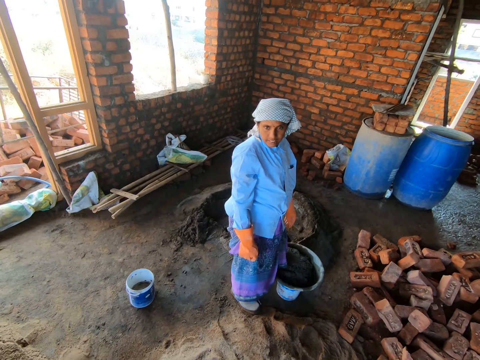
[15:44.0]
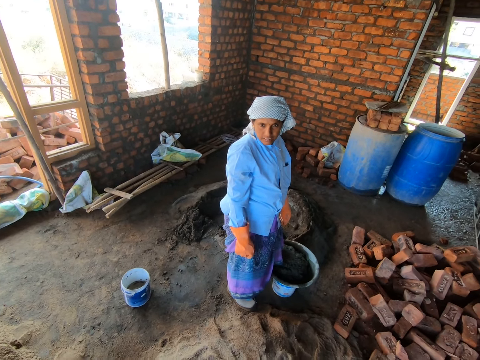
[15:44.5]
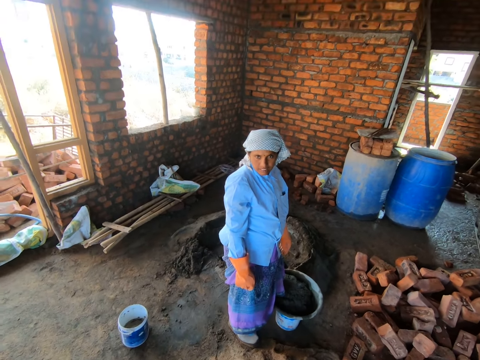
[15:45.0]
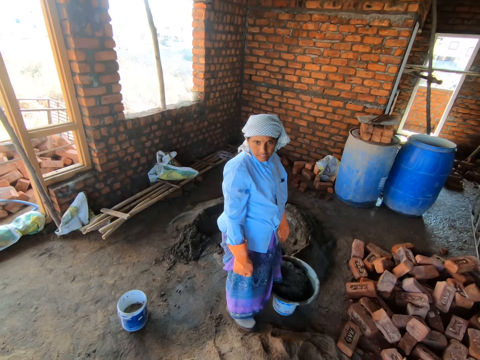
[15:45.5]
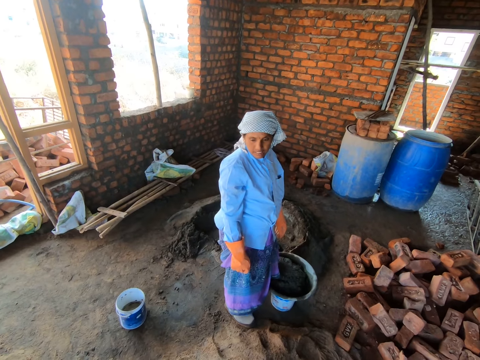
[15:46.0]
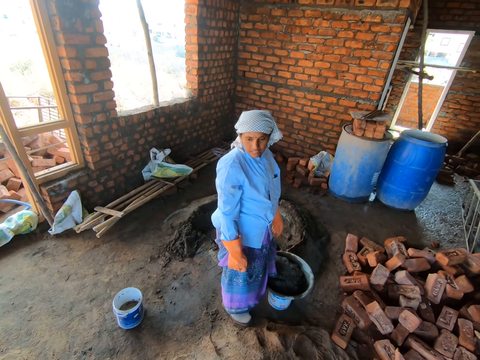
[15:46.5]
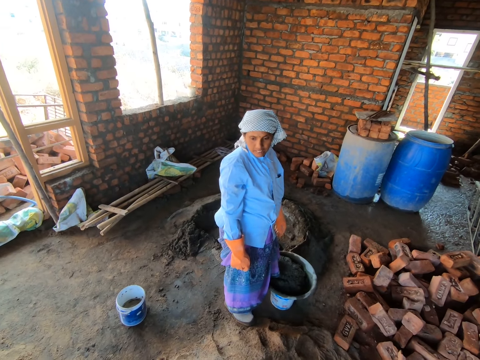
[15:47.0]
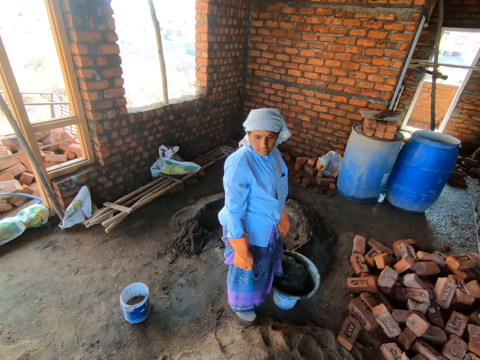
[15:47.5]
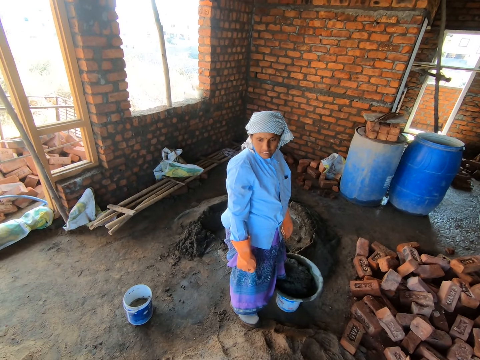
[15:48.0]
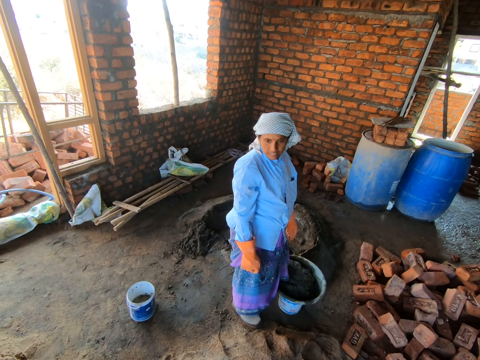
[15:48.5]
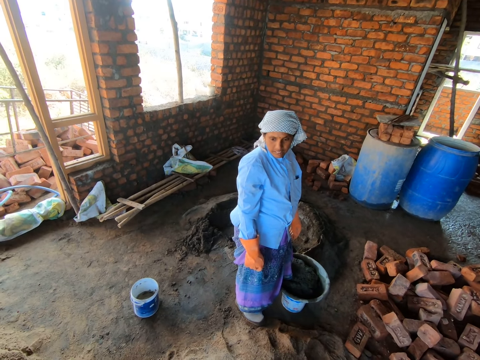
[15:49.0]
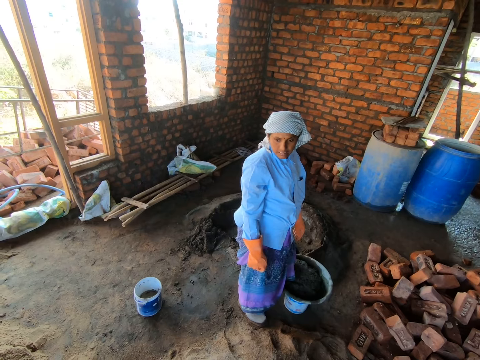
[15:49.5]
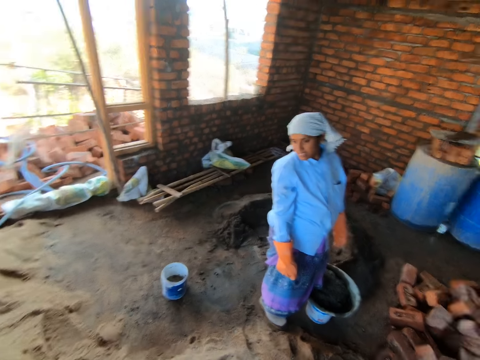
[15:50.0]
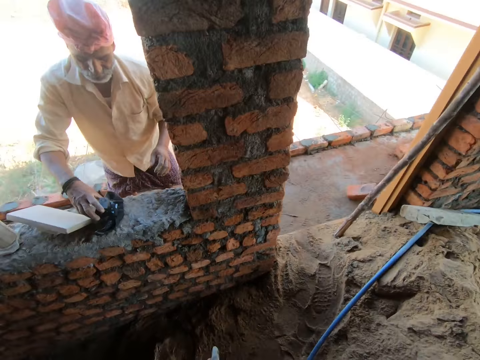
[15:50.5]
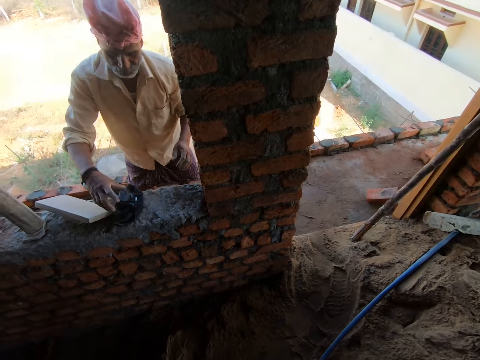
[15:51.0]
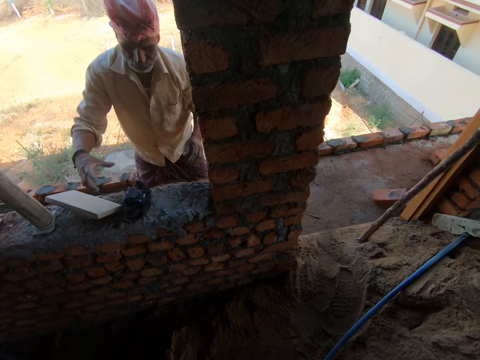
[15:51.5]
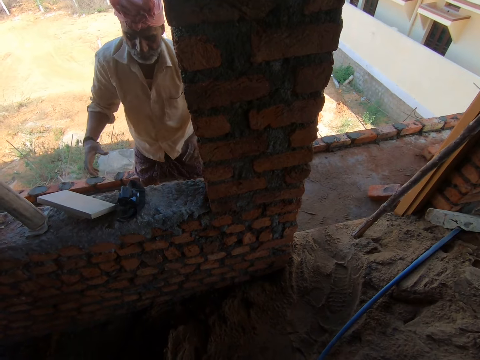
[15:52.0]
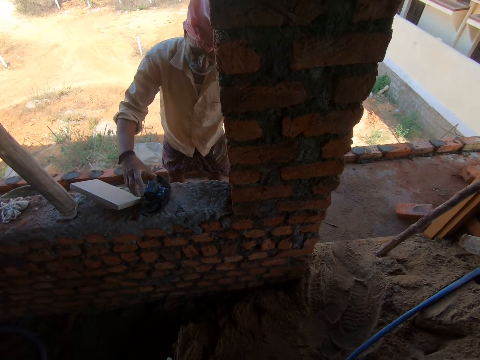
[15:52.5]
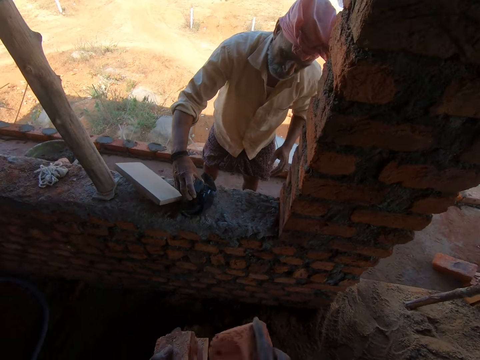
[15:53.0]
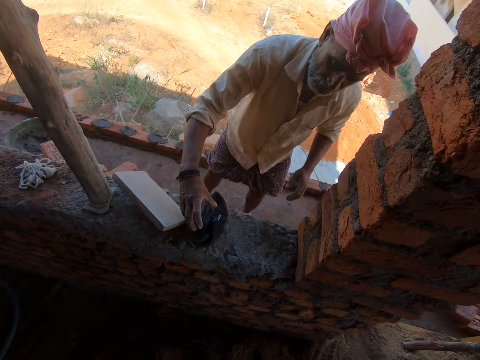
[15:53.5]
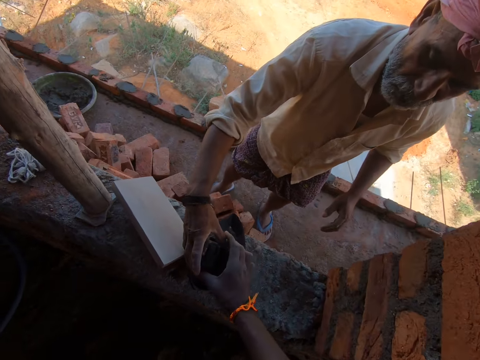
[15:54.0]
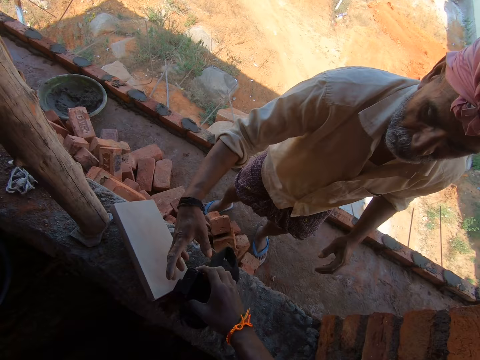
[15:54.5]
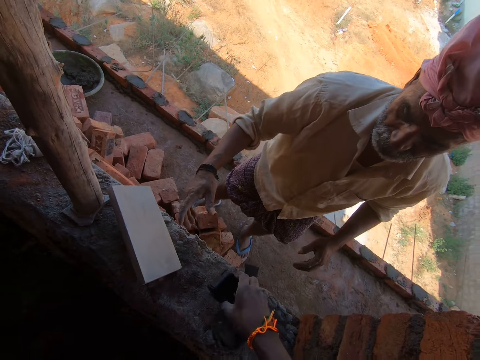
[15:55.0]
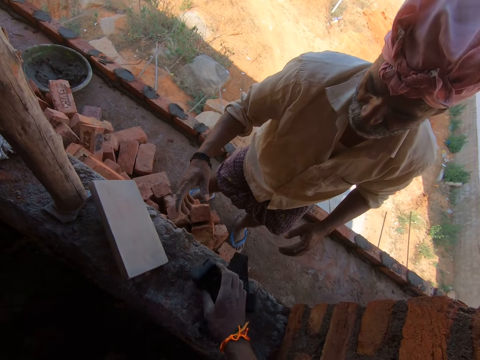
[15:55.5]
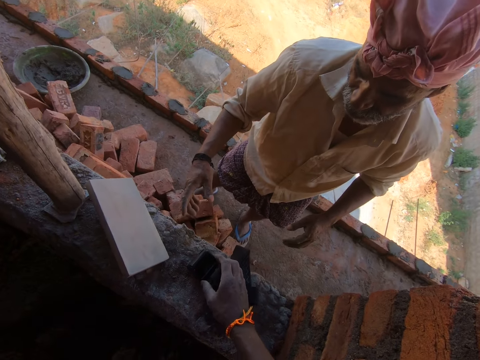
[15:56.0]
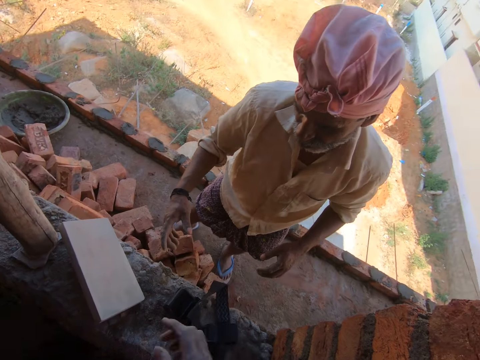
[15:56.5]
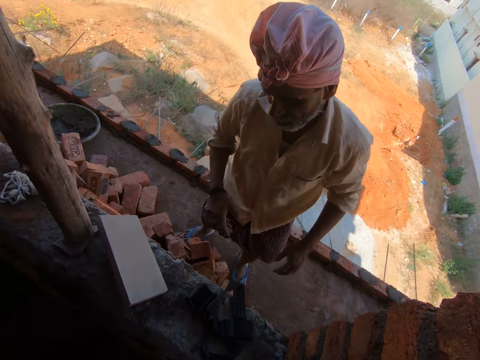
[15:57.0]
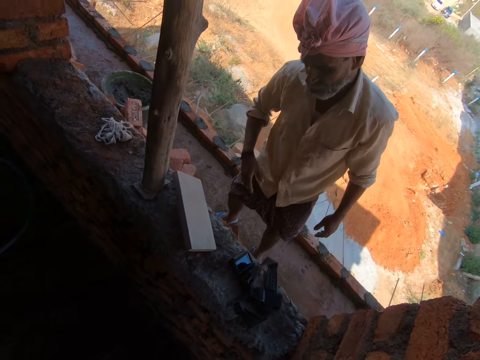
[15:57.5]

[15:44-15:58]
The camera wearer fixes the camera. He holds the camera with his right hand. He moves the camera aside.

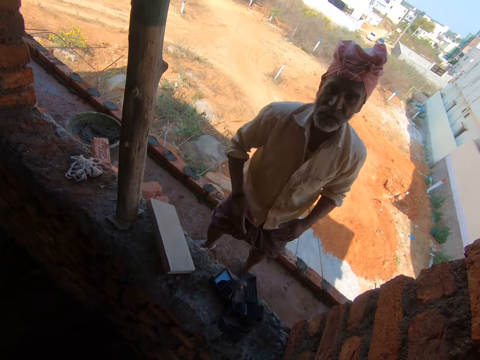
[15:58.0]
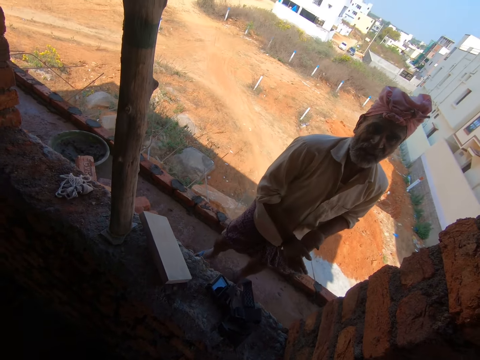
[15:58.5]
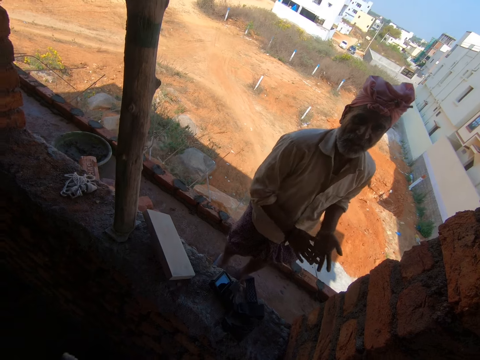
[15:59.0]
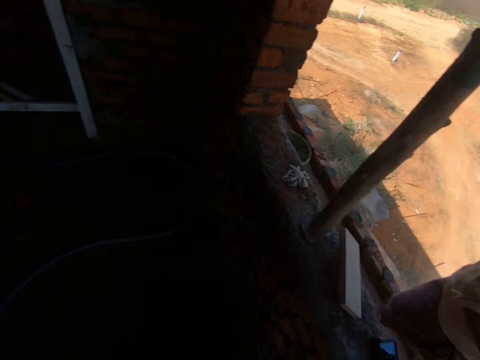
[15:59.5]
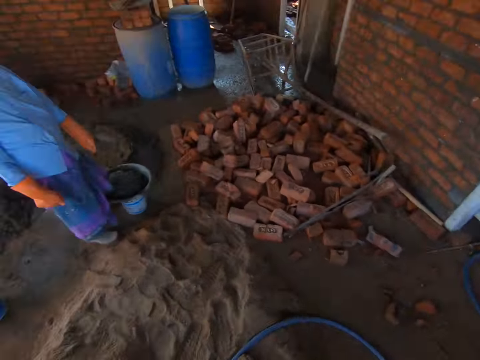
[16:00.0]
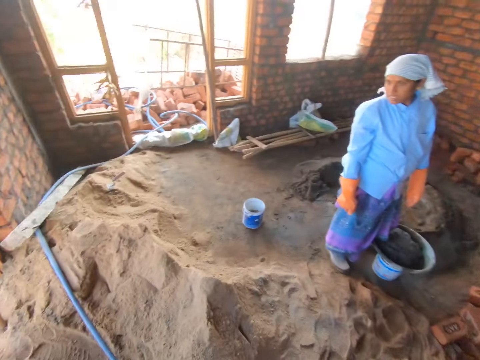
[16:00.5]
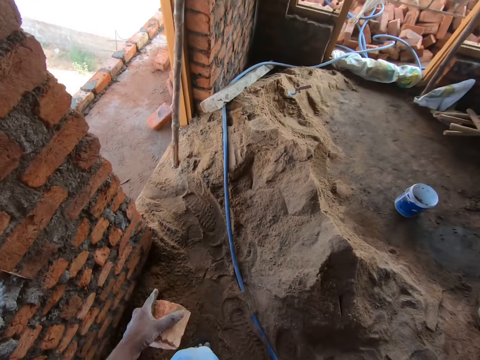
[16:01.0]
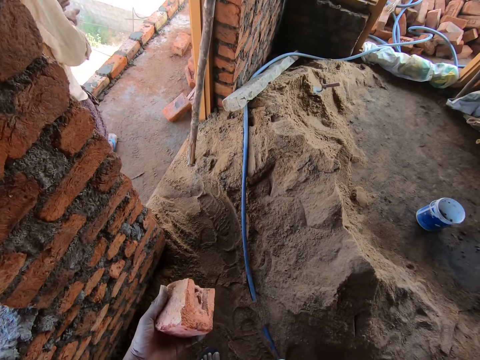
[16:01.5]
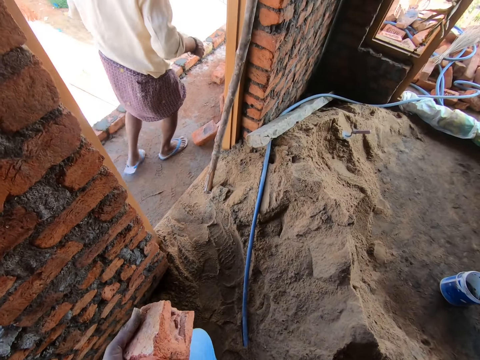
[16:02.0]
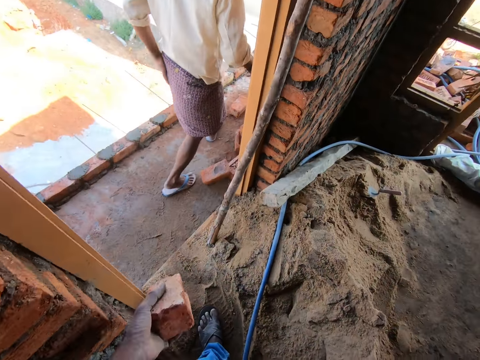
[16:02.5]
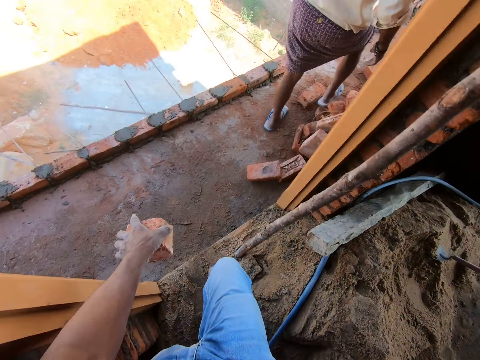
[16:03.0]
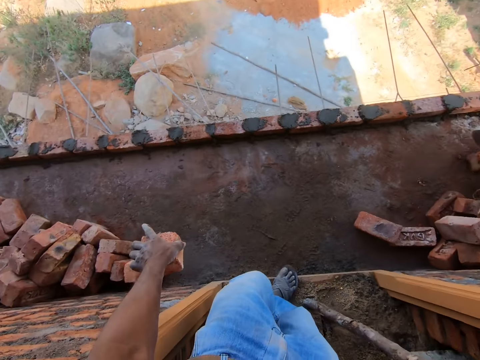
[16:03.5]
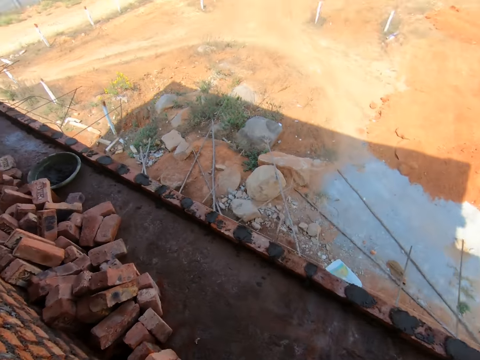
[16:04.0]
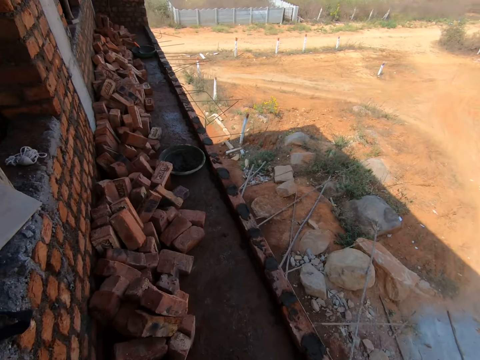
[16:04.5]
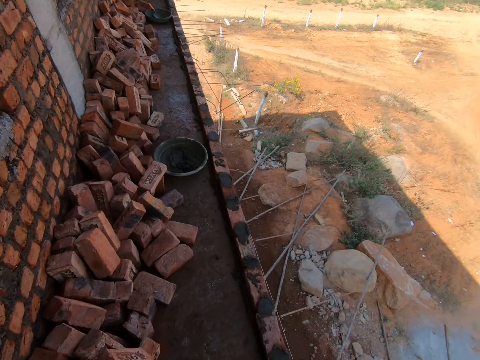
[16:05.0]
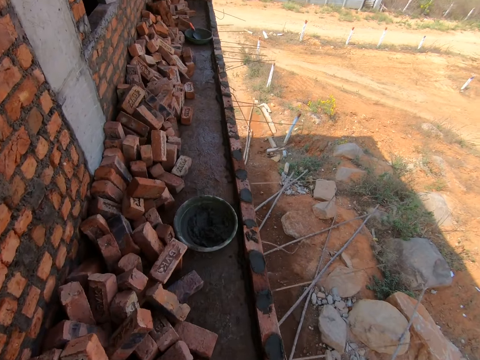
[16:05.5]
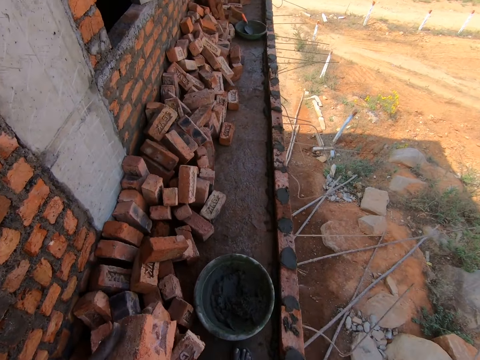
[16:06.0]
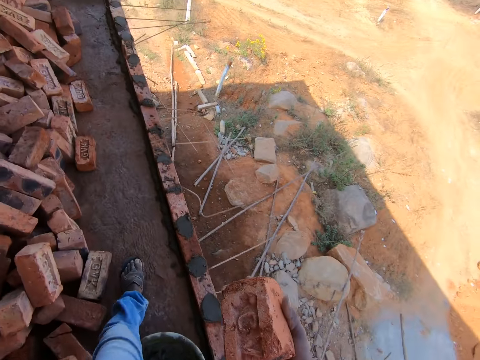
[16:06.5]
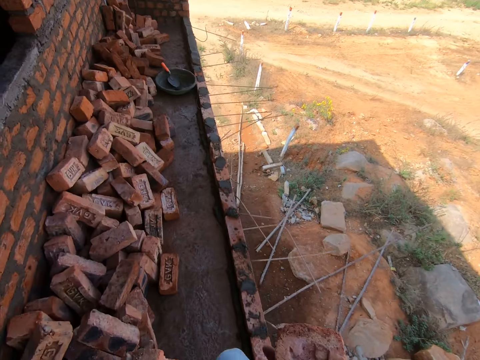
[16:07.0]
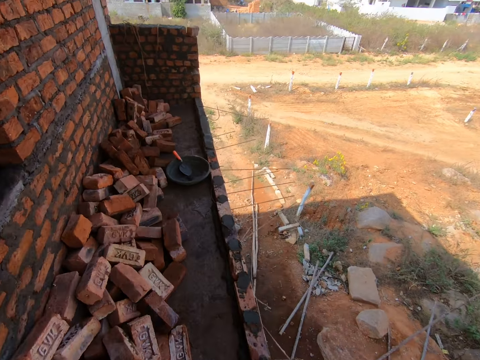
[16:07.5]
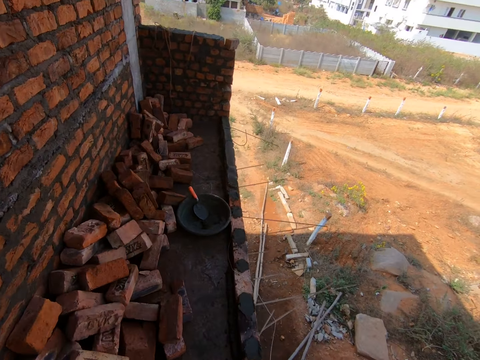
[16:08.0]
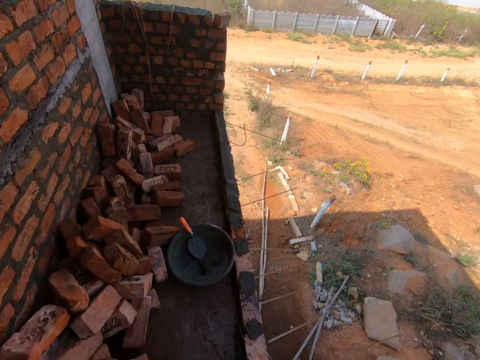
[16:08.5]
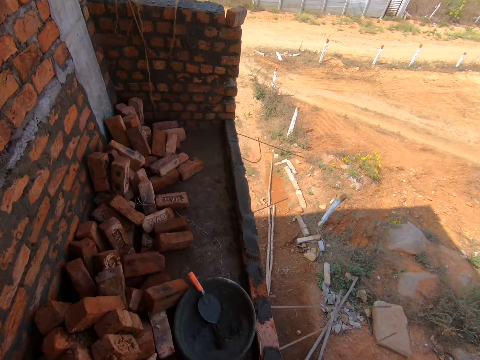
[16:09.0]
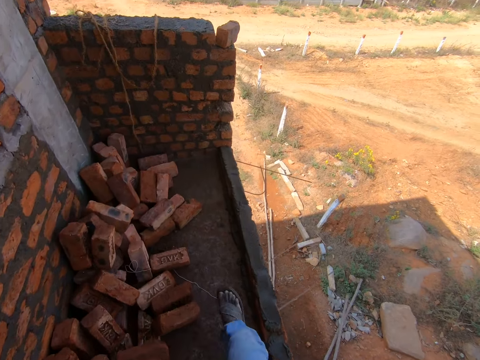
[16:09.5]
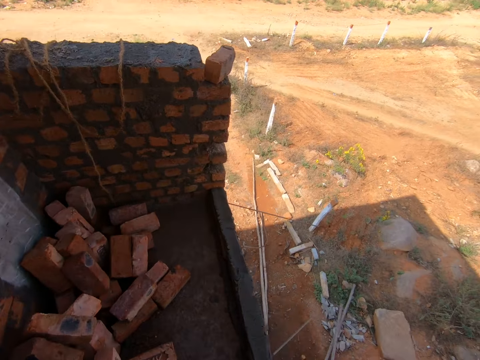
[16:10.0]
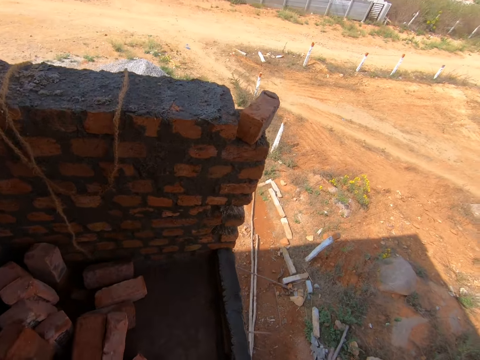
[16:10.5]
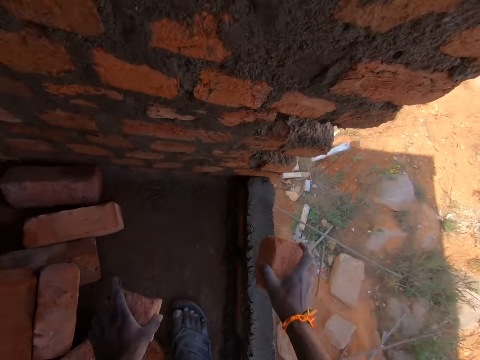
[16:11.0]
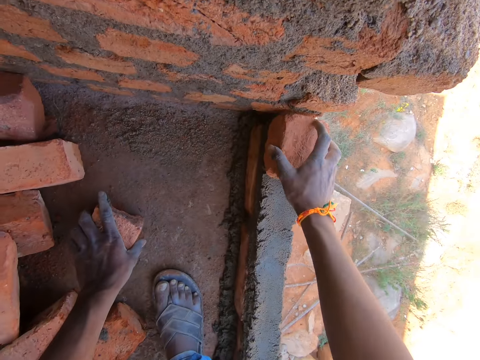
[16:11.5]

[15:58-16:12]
The camera wearer converses with another man. They look around. They walk around.
